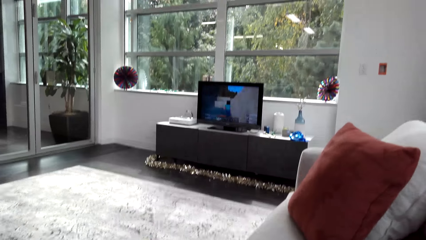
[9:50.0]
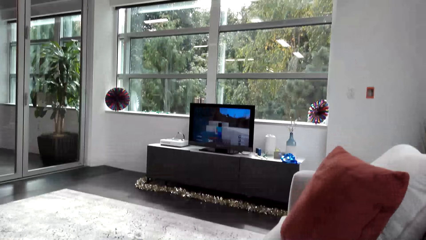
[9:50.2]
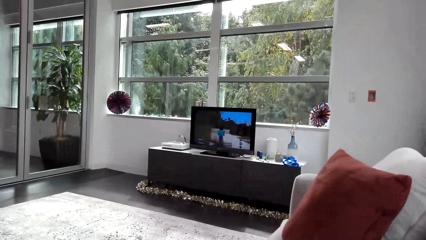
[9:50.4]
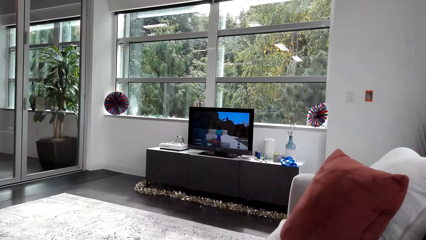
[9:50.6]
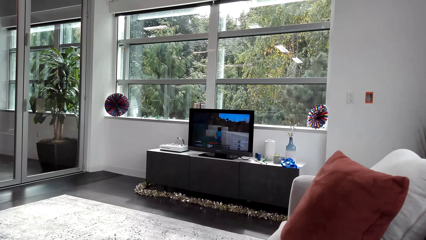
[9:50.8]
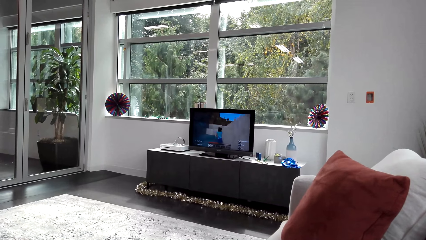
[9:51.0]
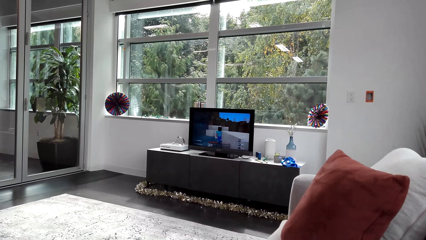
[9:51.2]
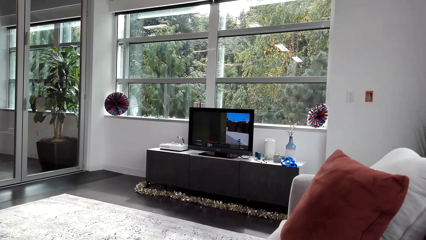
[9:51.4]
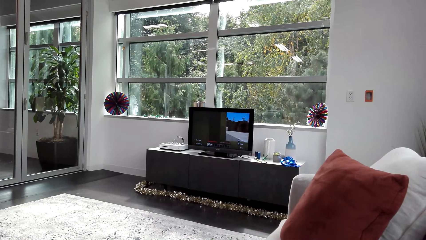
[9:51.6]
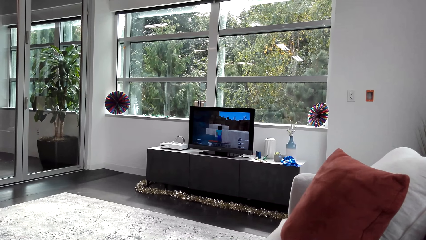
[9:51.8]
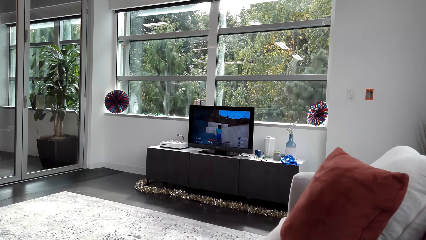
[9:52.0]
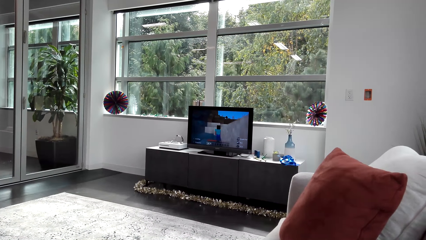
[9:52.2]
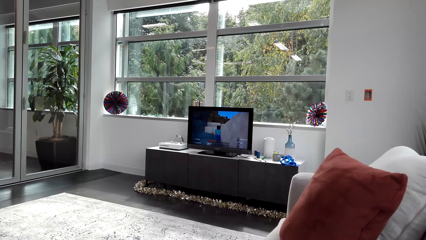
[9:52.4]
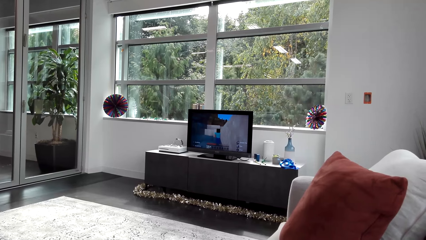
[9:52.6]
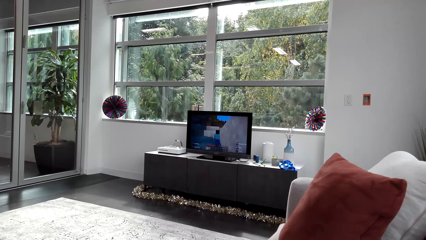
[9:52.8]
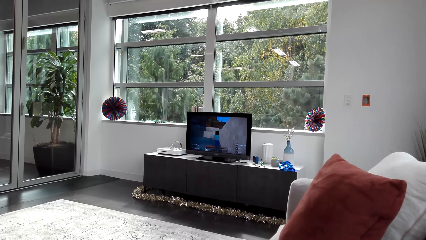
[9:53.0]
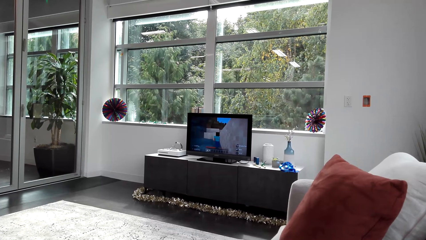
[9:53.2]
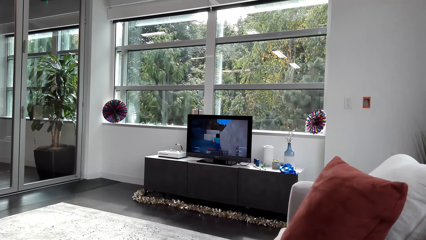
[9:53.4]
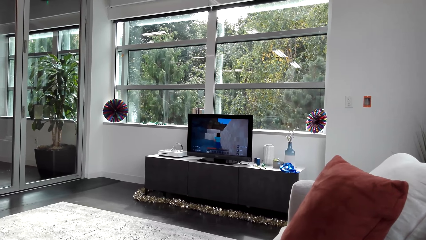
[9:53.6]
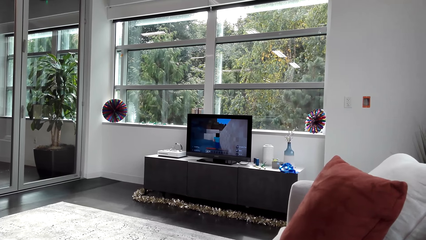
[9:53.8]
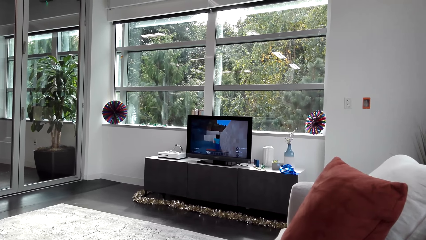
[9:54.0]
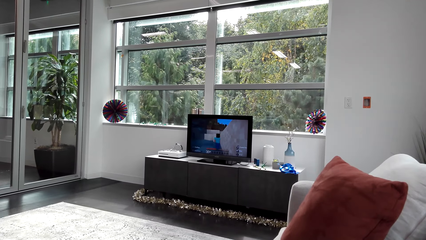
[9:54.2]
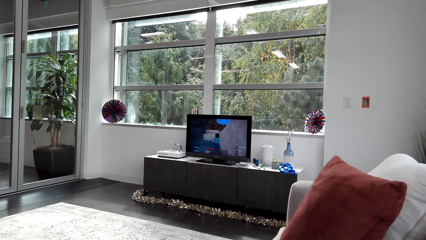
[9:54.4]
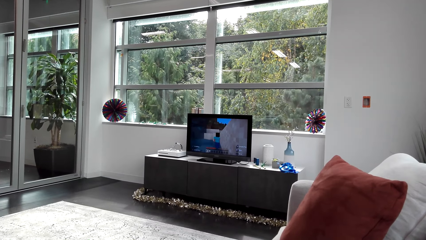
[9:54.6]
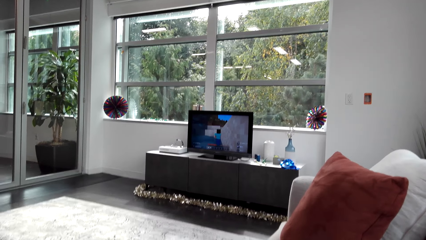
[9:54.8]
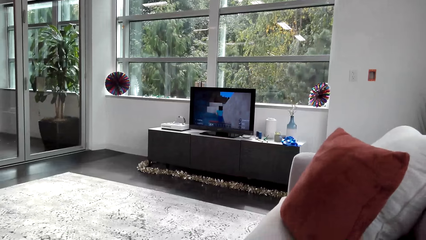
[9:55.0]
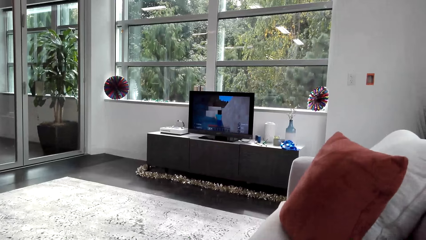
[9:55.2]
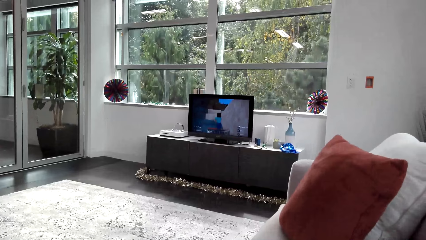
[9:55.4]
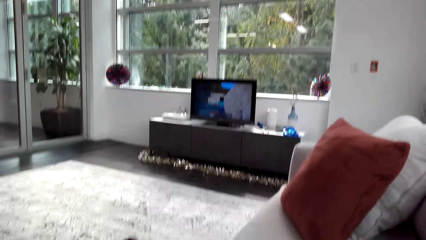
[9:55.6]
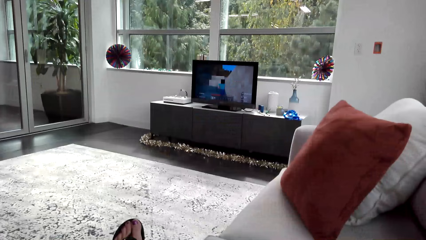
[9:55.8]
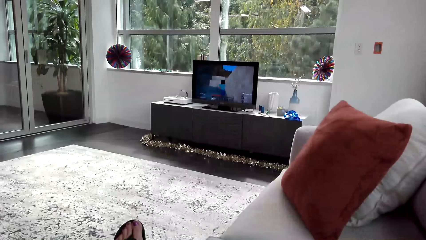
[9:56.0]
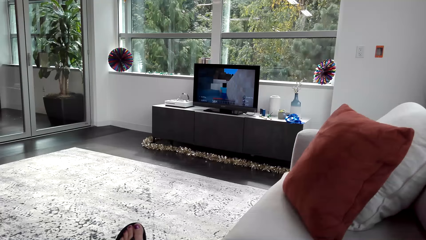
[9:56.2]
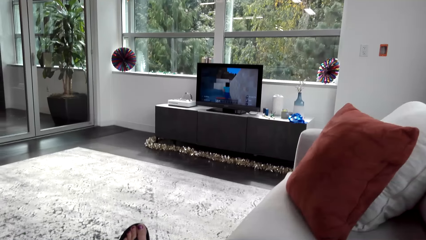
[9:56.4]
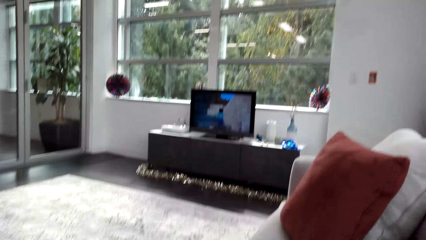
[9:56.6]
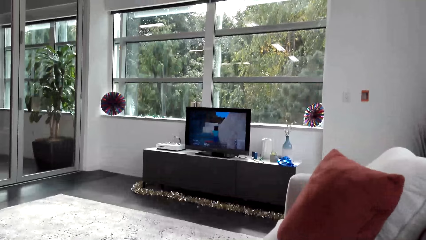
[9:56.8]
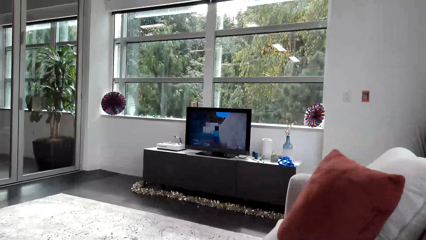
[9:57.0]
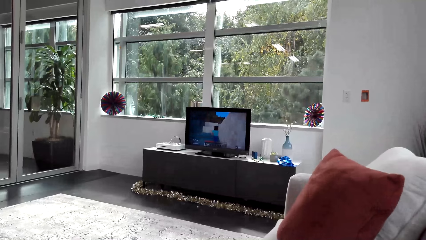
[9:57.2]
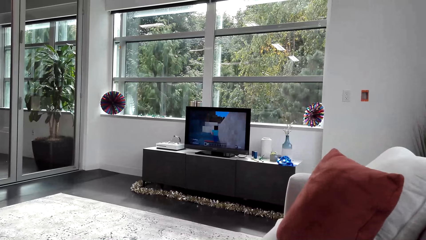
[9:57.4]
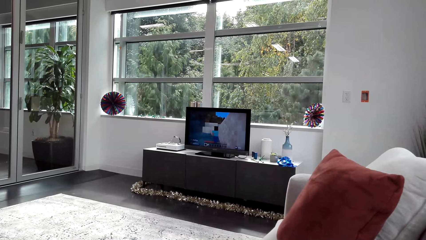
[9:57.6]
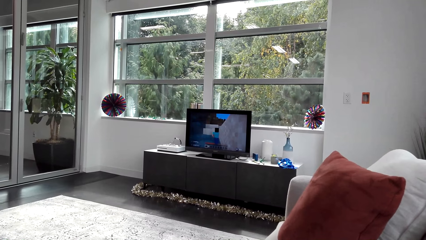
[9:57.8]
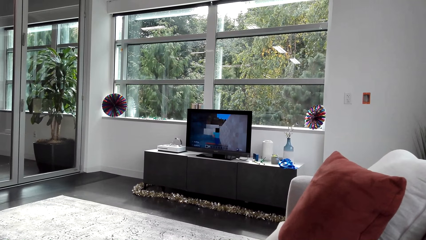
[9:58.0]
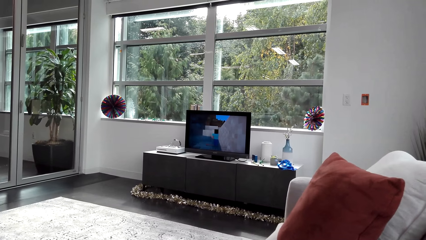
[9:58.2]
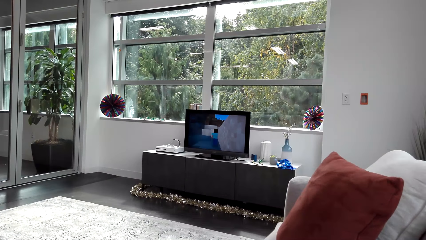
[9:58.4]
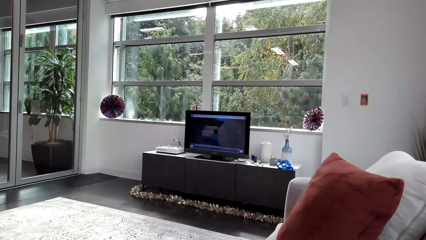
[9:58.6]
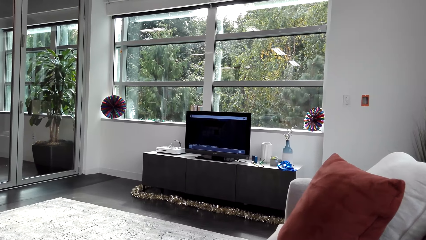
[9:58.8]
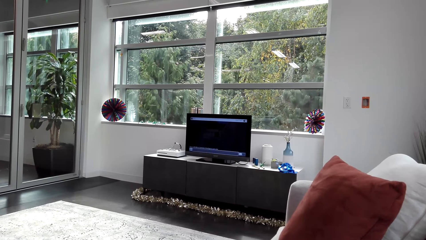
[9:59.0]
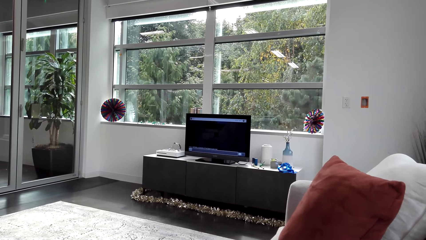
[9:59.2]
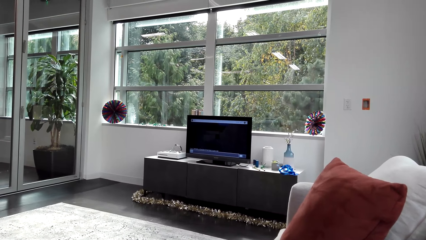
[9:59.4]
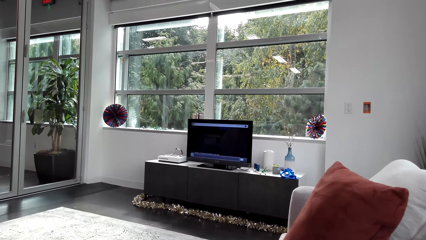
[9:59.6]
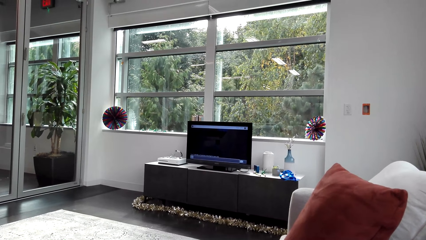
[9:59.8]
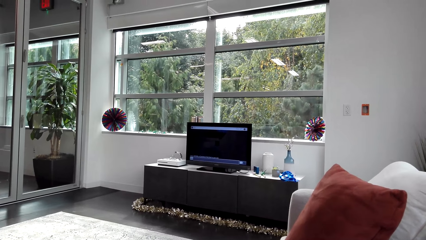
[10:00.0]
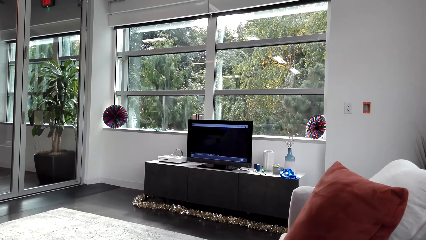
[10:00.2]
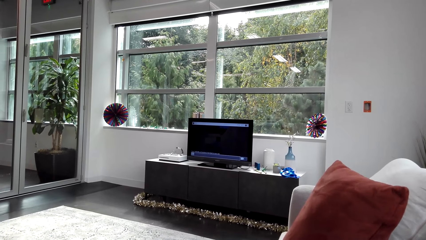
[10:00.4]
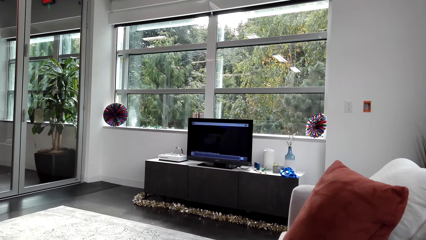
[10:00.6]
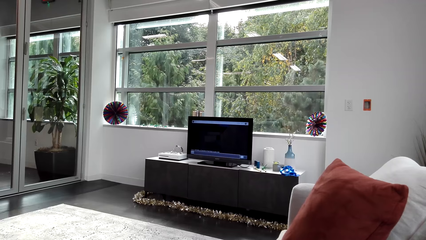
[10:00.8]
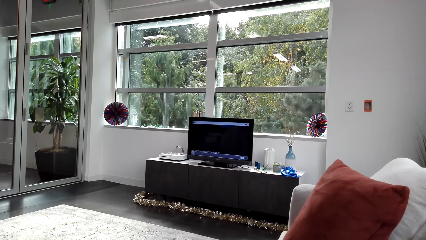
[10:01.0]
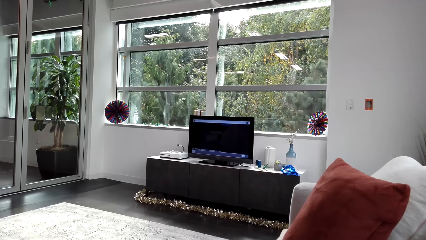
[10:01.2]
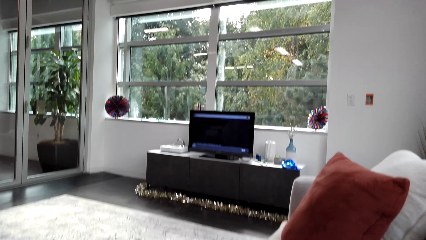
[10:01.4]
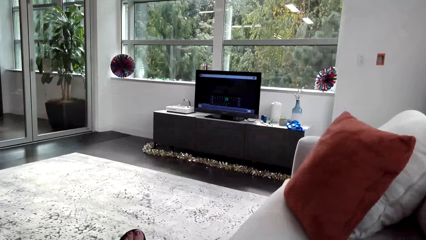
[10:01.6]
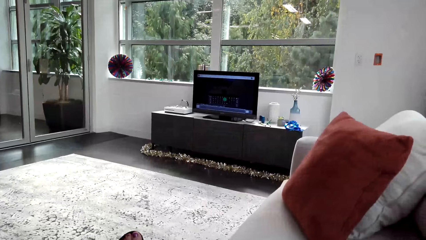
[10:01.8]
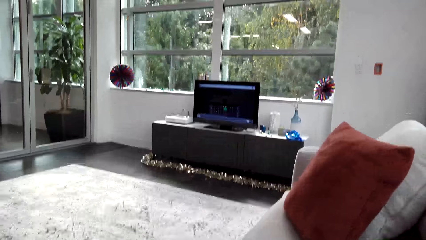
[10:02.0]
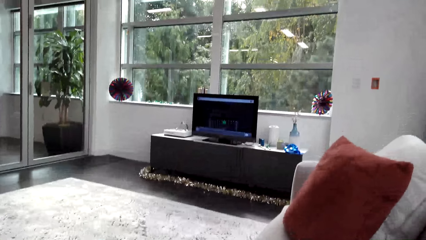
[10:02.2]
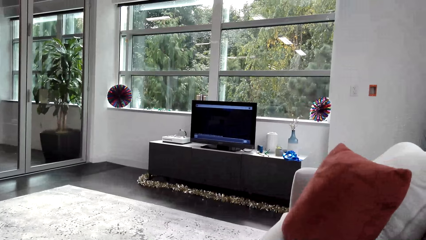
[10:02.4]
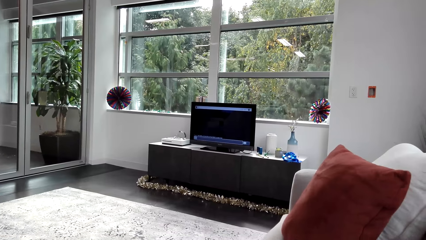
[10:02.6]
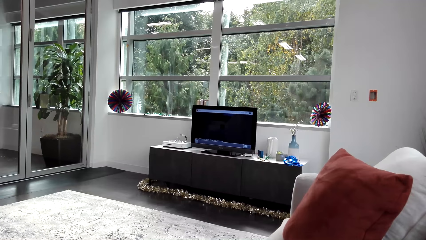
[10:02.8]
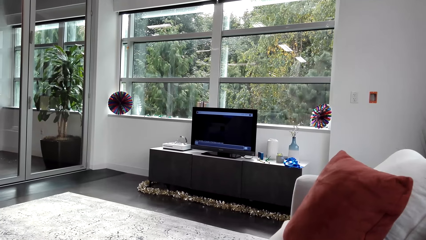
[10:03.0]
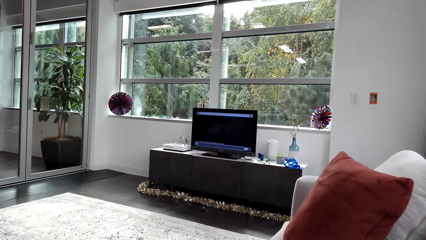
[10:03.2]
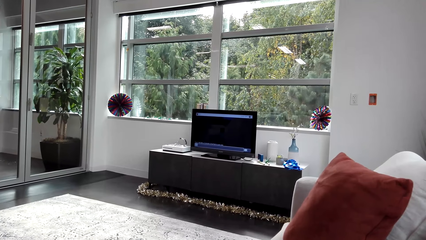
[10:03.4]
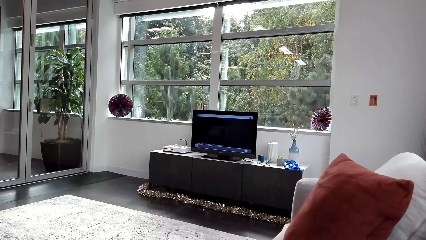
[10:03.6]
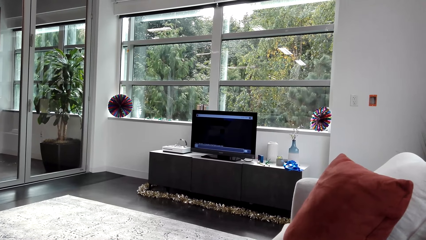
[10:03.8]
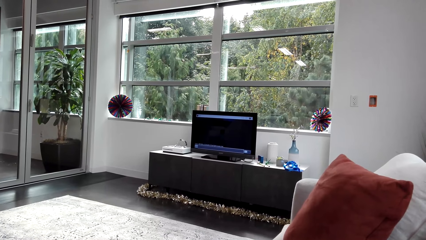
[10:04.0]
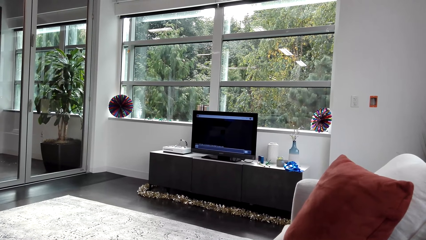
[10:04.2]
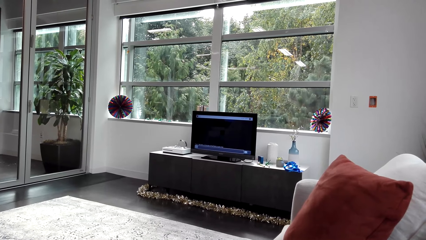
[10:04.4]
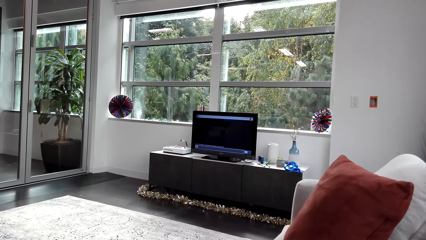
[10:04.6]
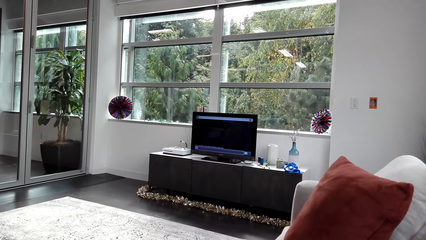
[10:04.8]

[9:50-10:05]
The camera wearer selects a video game.
